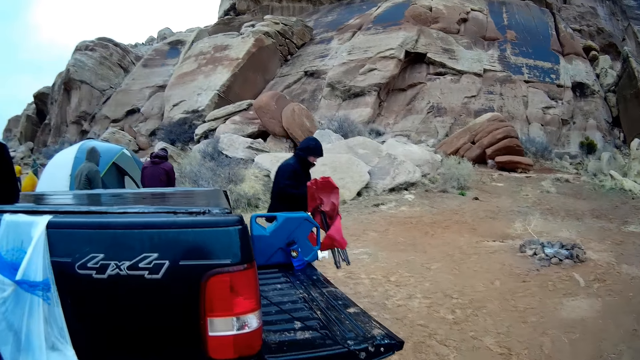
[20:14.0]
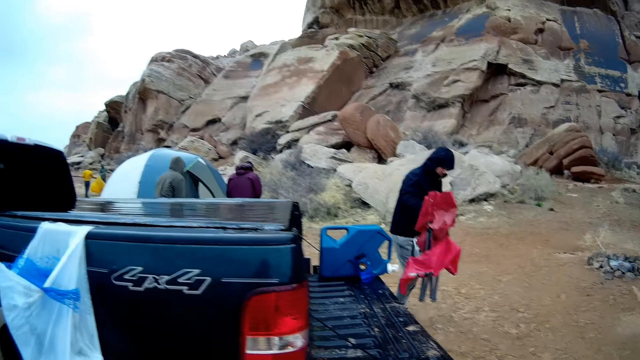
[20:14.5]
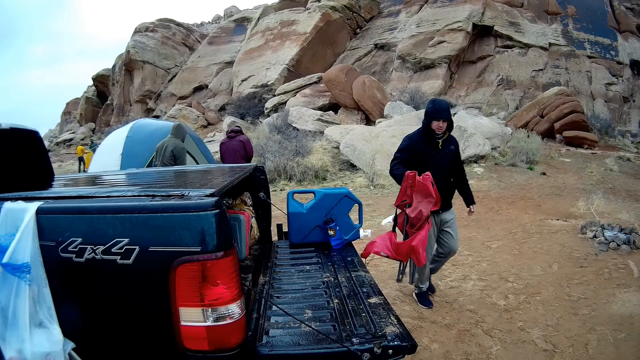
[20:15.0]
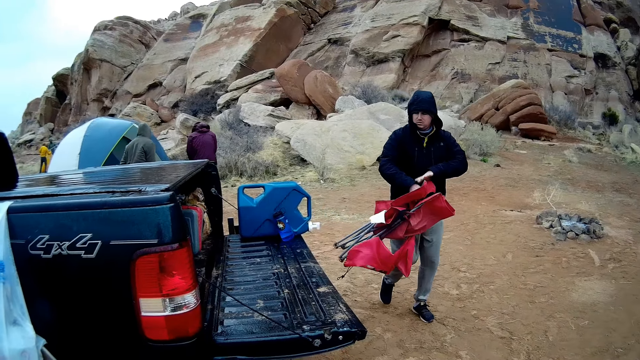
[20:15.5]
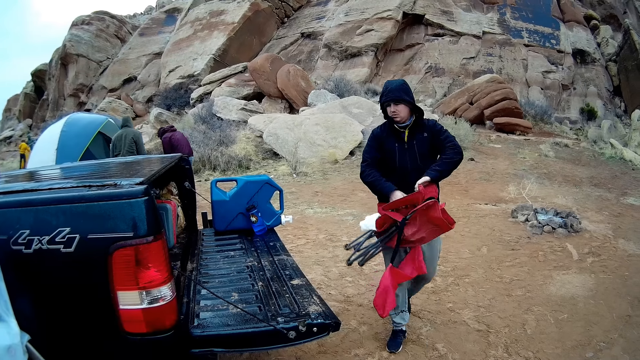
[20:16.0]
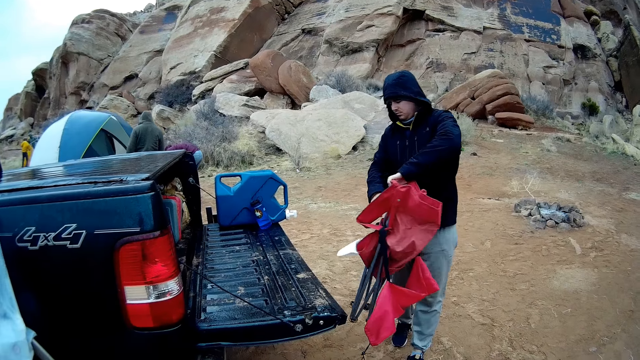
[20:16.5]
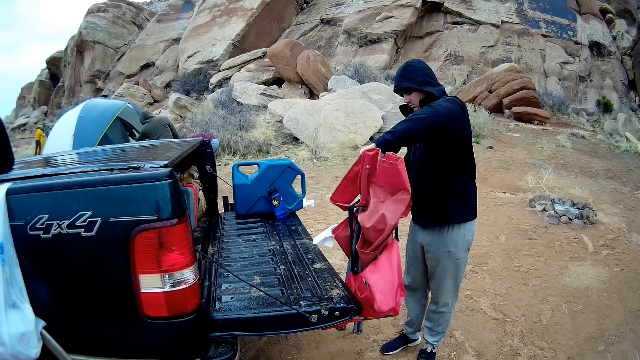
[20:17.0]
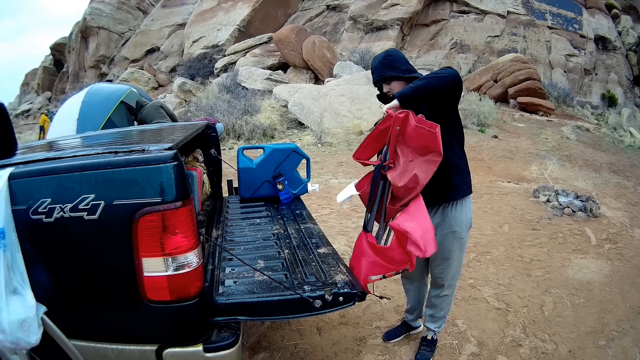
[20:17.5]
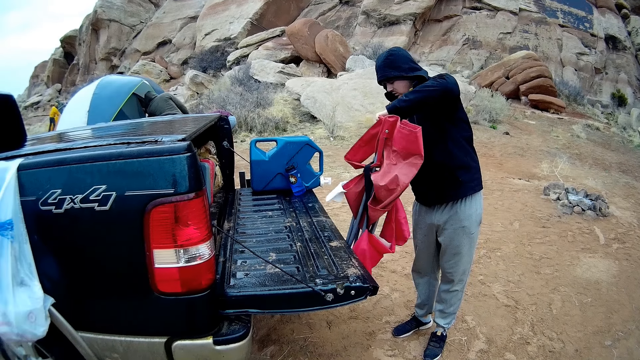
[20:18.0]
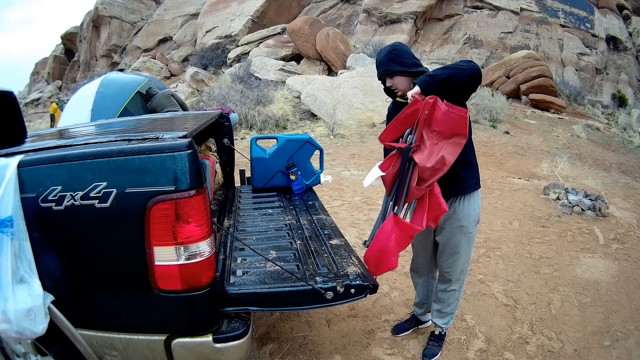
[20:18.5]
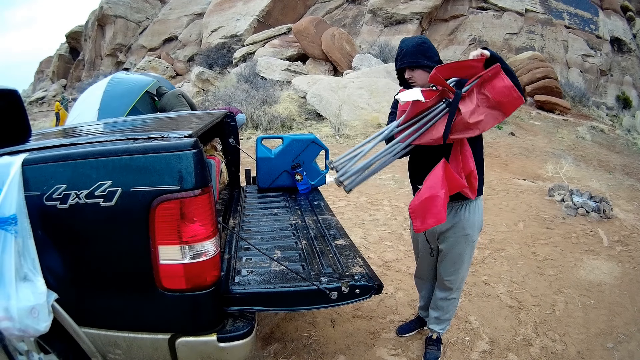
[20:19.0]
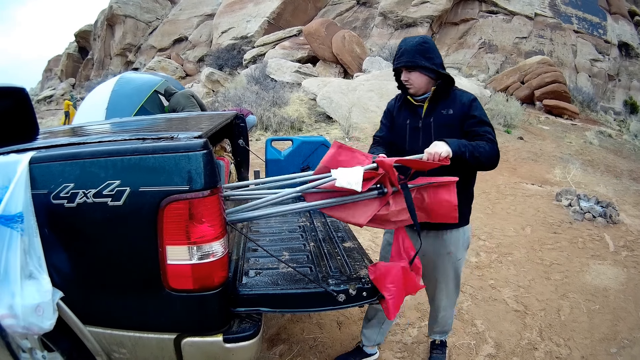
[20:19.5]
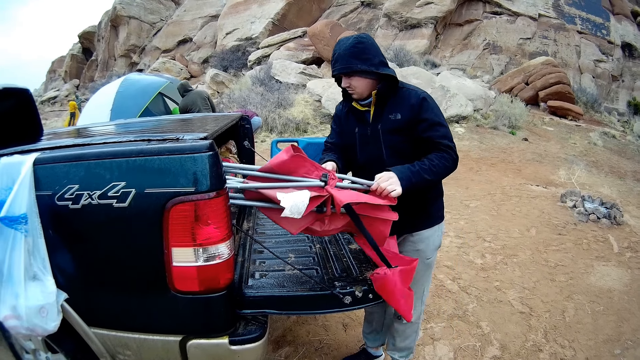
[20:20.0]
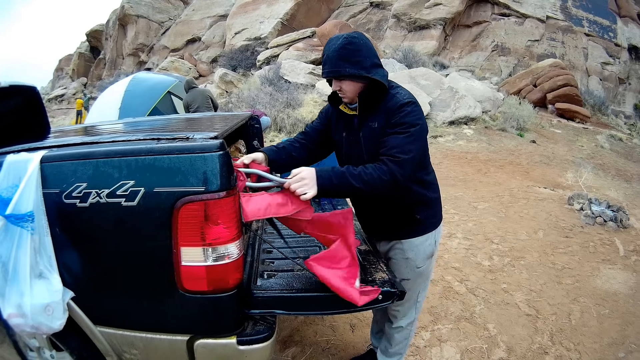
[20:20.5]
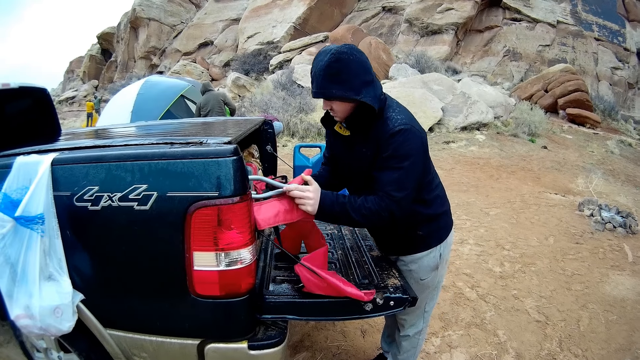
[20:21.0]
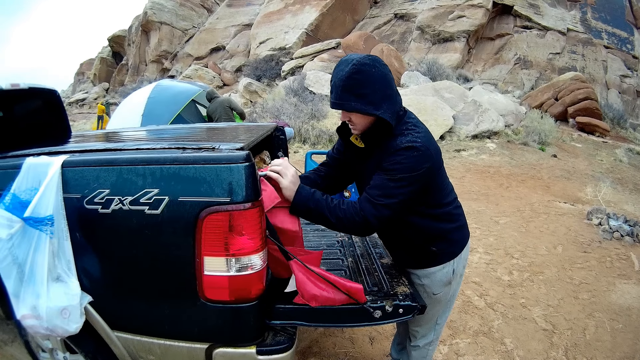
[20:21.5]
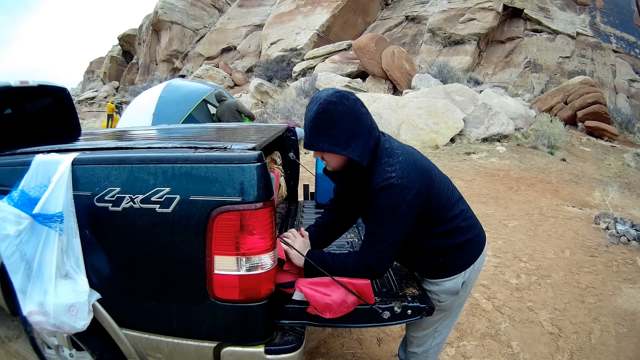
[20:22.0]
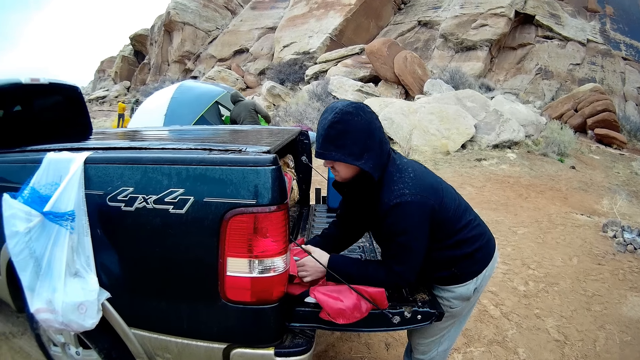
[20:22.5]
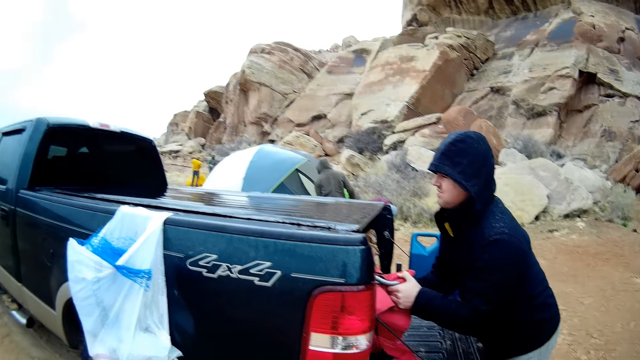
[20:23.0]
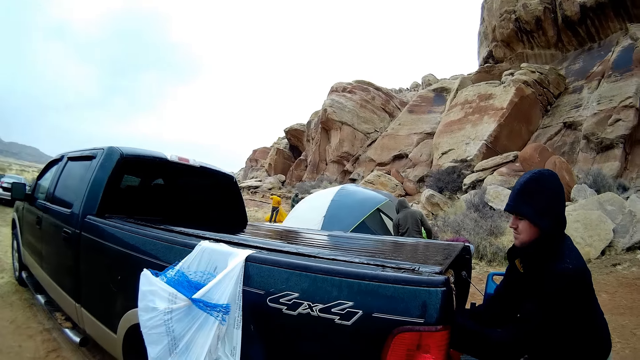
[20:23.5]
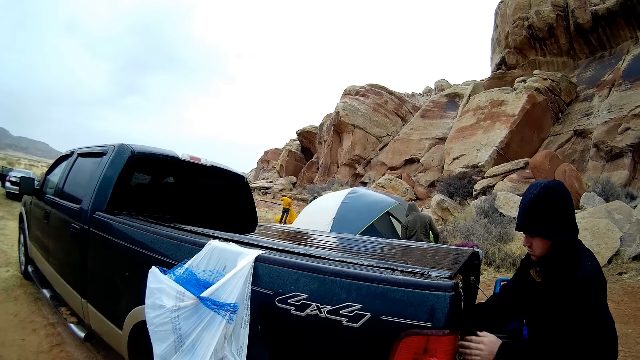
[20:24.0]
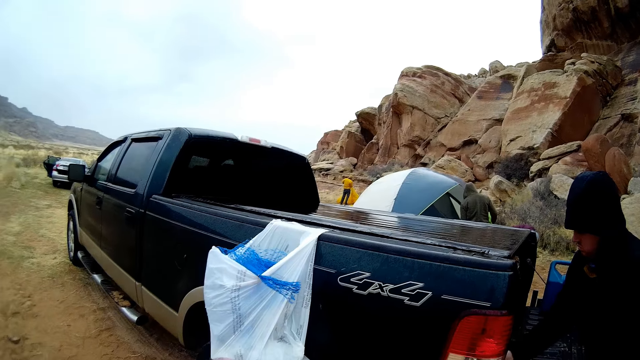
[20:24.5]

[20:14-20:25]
A man walks. Another man observes the first man. The camera wearer looks at the first man. The first man puts the net poles in a car. He nips the net poles in the car with both hands. The camera wearer looks around.

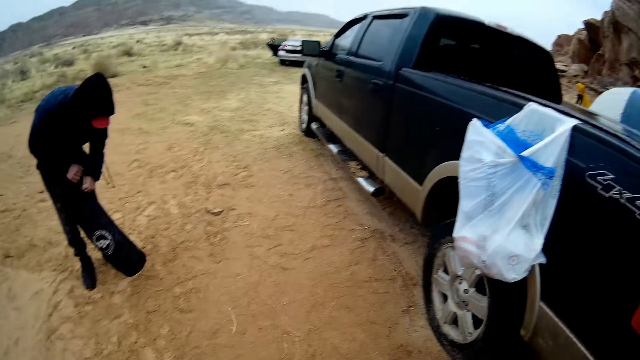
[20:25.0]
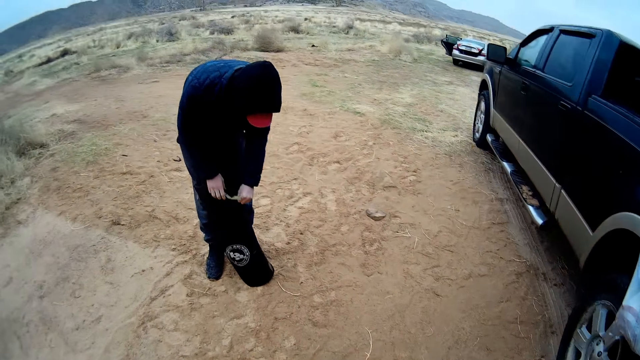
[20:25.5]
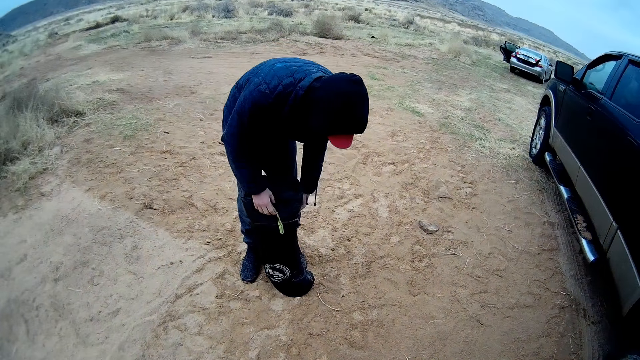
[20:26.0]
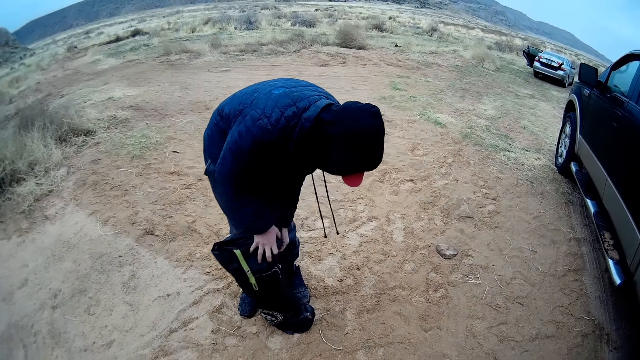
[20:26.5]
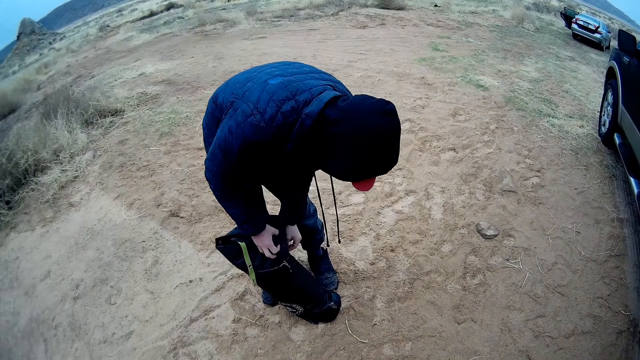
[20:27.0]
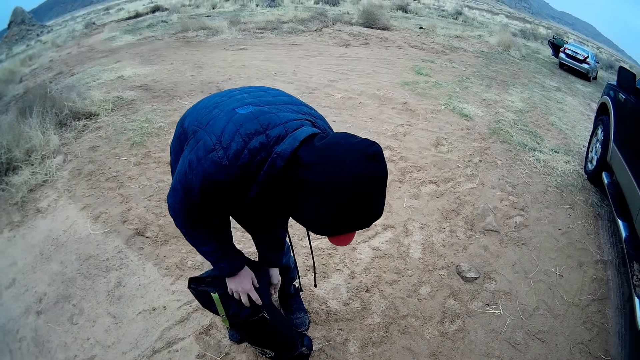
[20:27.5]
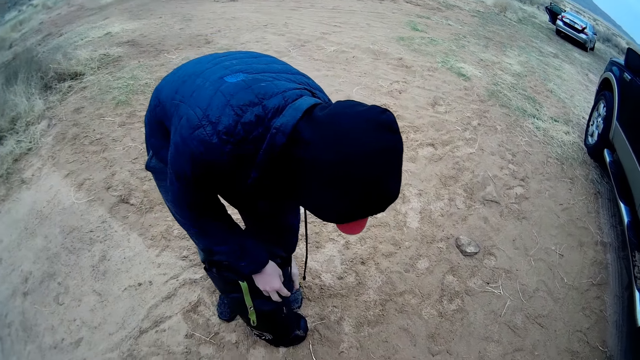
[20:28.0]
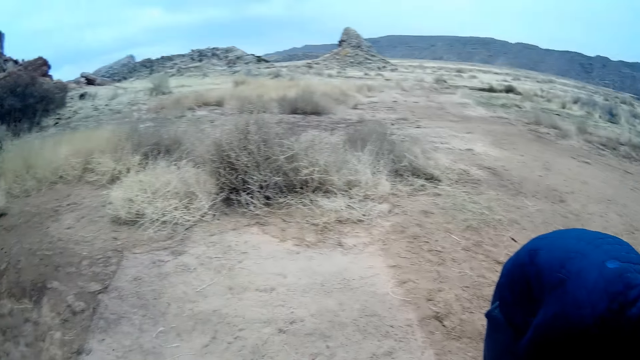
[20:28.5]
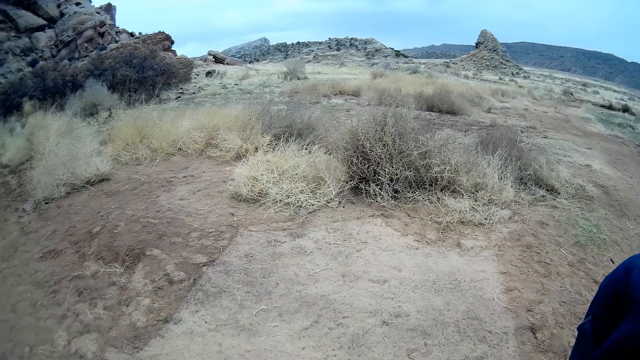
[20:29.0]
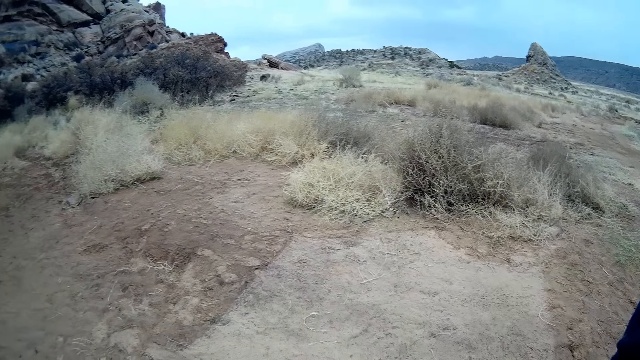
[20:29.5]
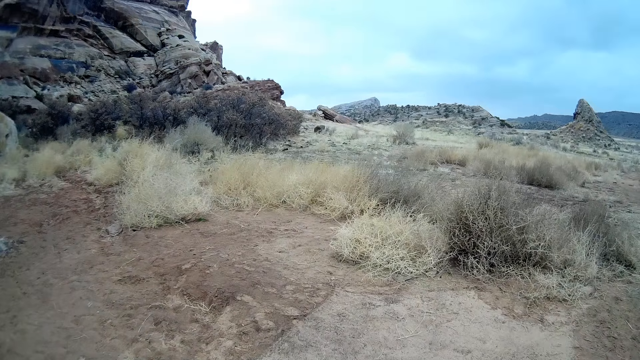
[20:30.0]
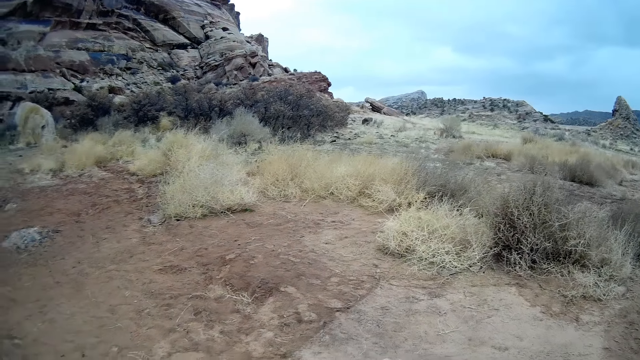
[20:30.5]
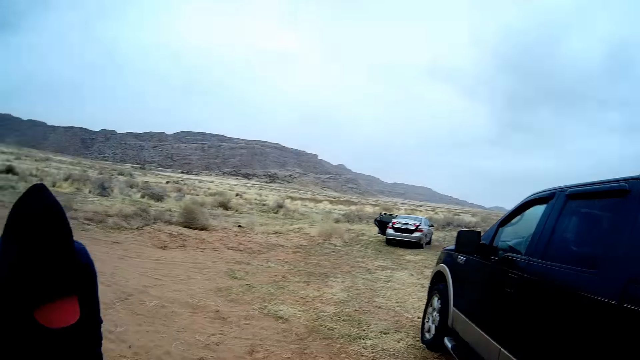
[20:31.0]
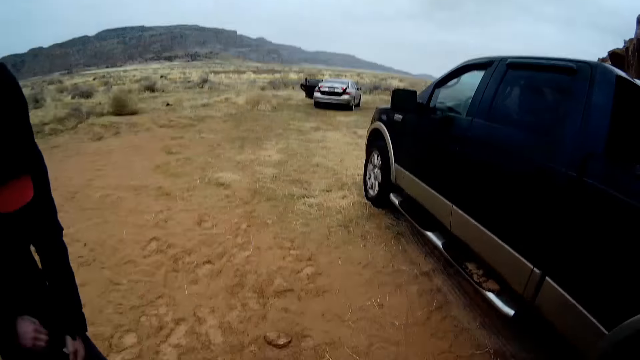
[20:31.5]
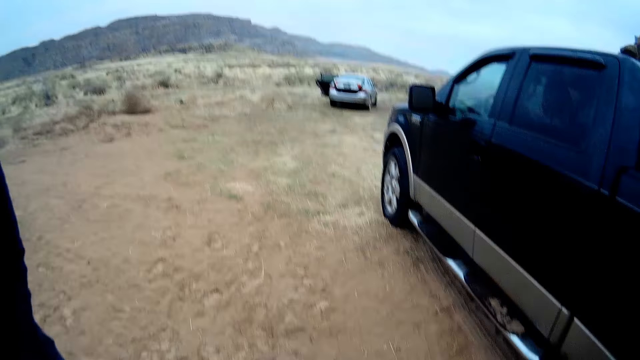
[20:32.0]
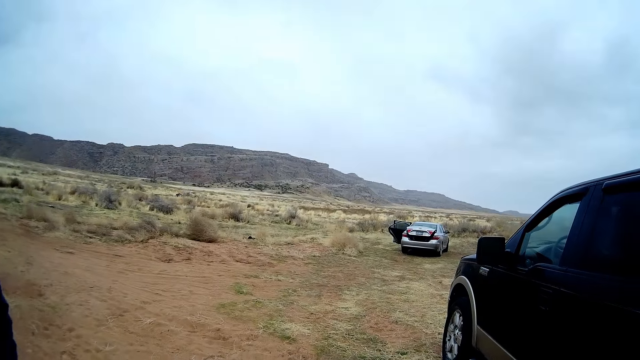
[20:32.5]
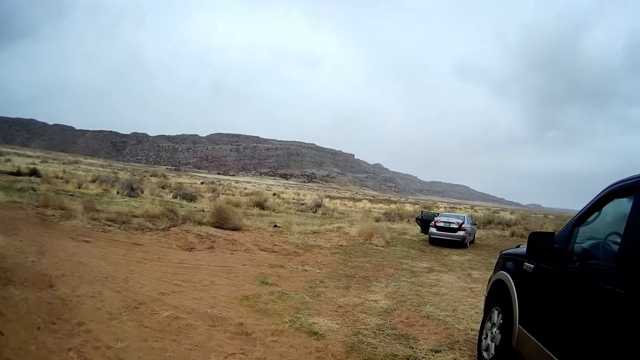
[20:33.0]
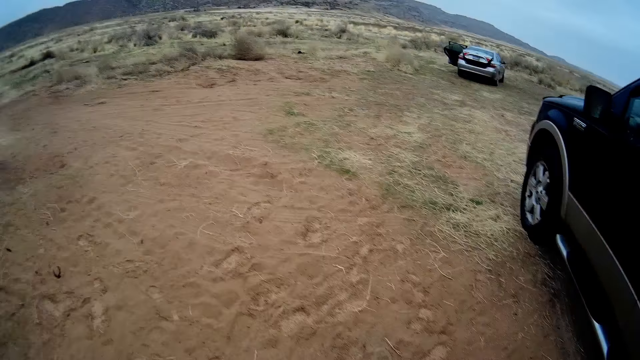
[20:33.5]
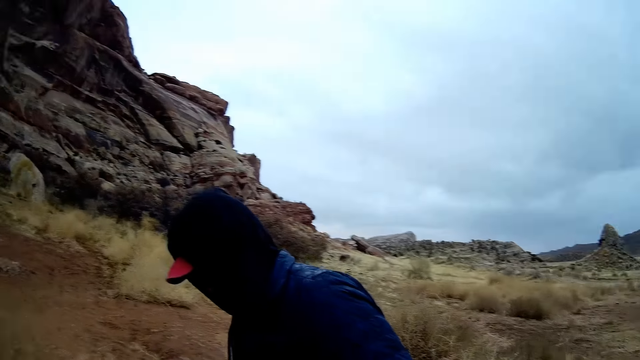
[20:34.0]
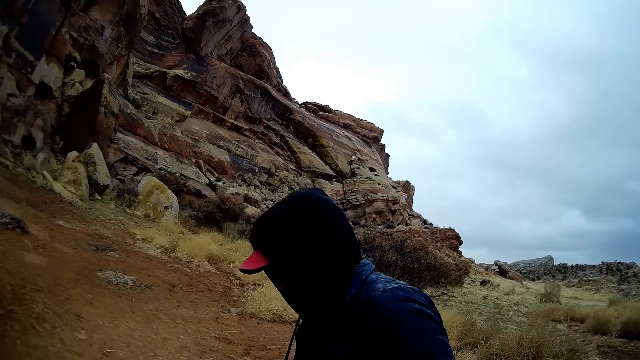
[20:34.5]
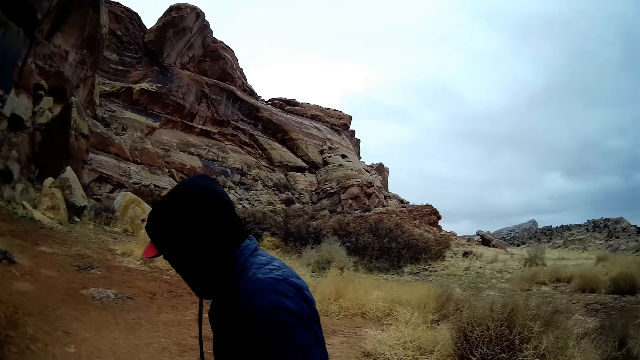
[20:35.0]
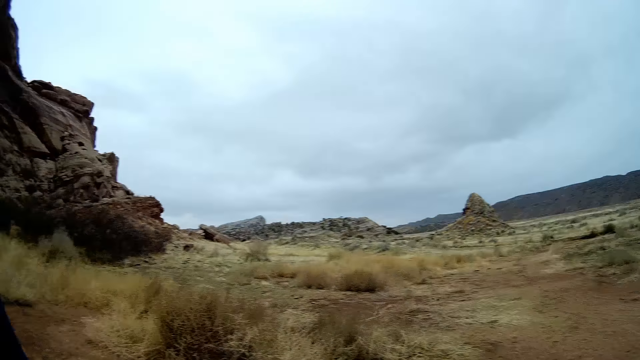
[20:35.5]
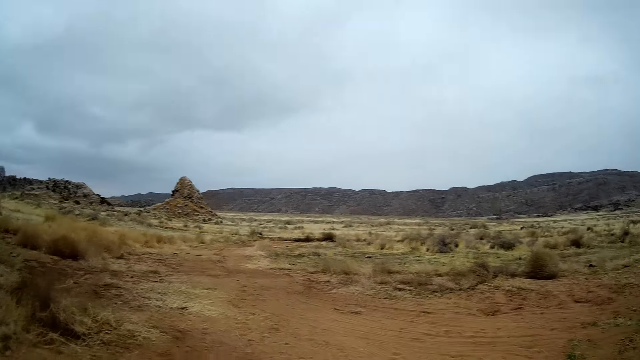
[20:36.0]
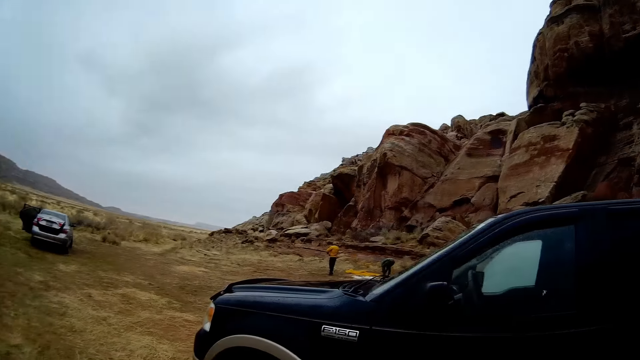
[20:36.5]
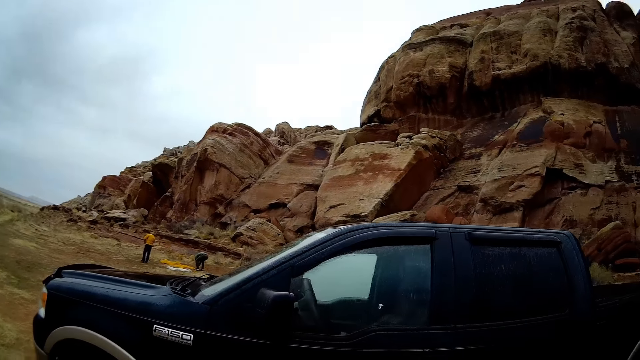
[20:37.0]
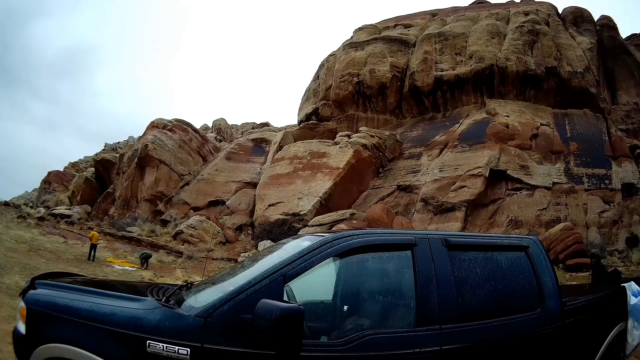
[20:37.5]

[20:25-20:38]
A person holds the net pole cot cover bag with both hands. The camera wearer walks towards the person. They look around. They walk away from the person and look around.
